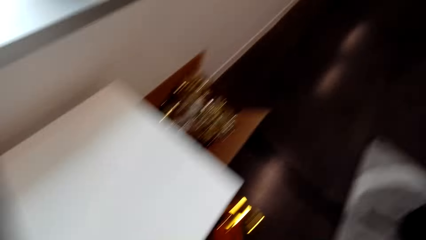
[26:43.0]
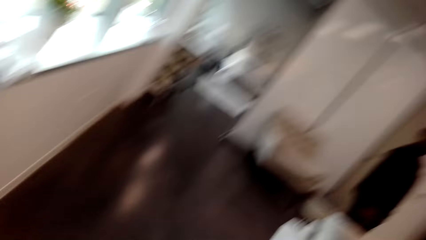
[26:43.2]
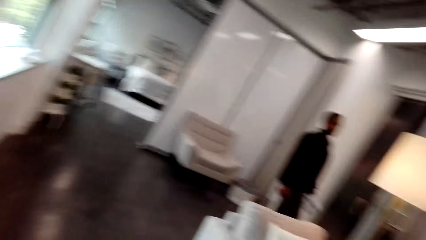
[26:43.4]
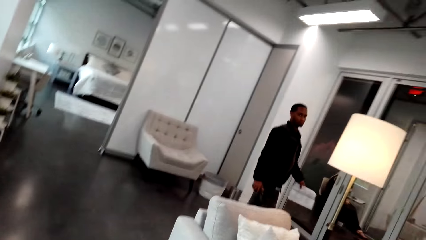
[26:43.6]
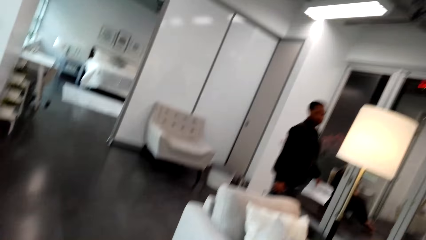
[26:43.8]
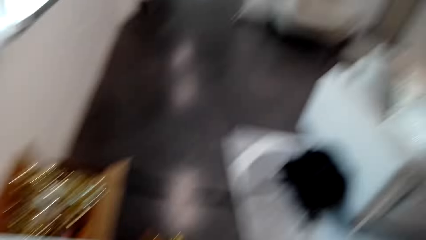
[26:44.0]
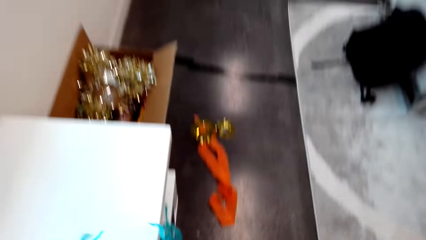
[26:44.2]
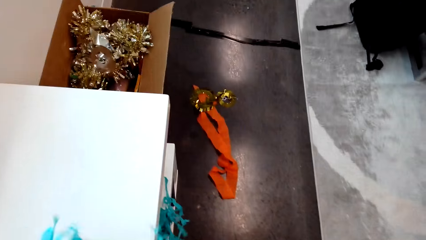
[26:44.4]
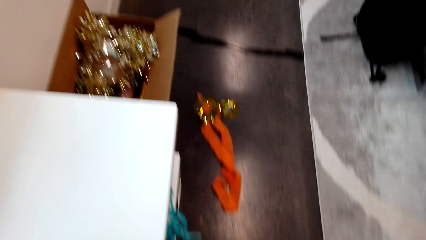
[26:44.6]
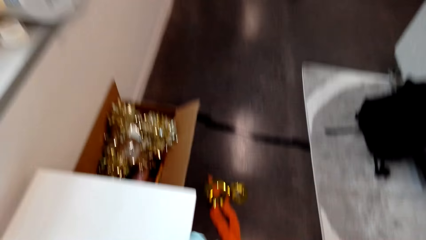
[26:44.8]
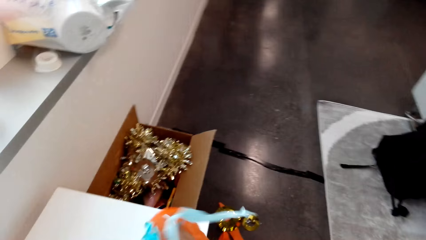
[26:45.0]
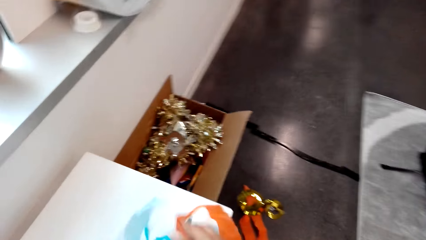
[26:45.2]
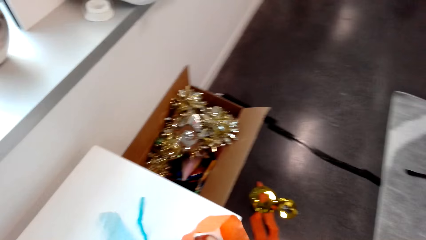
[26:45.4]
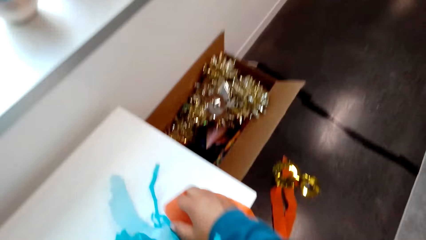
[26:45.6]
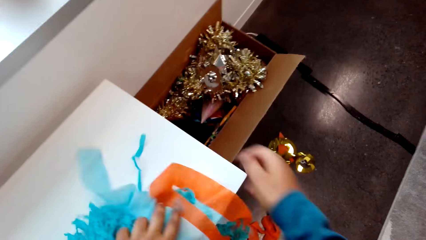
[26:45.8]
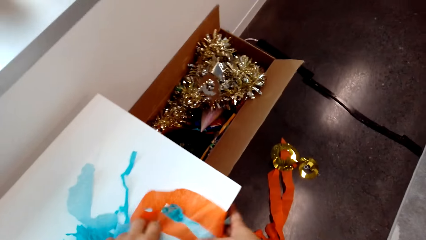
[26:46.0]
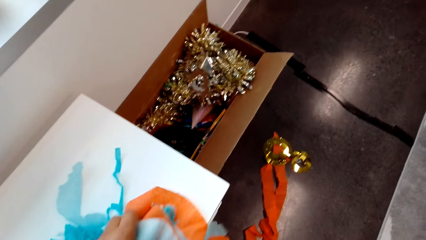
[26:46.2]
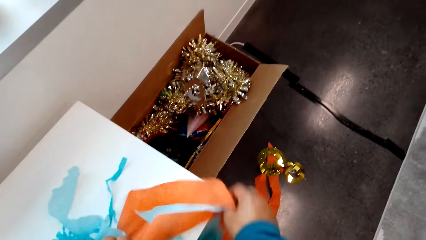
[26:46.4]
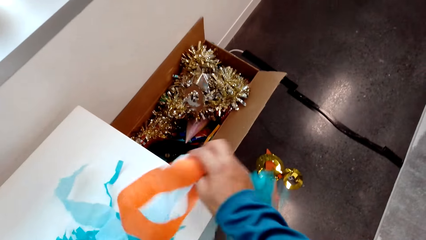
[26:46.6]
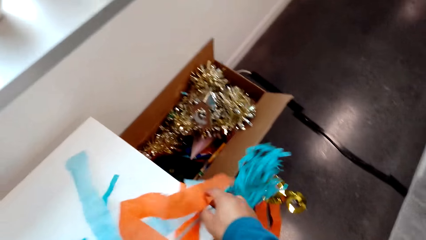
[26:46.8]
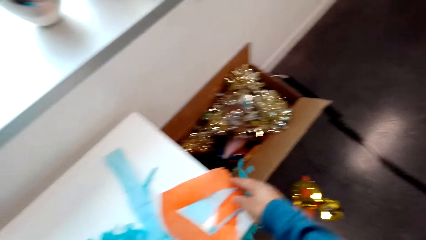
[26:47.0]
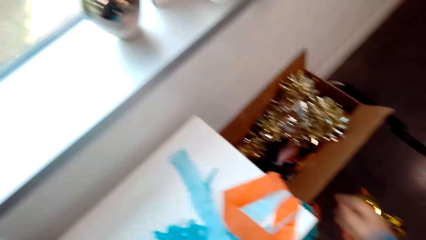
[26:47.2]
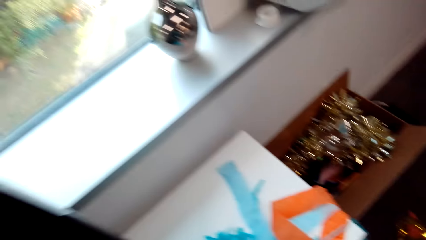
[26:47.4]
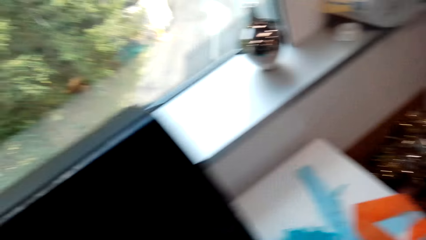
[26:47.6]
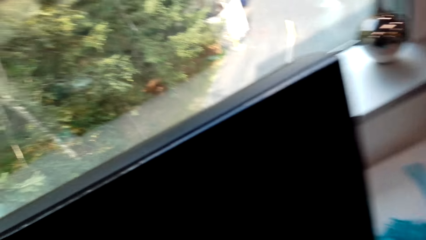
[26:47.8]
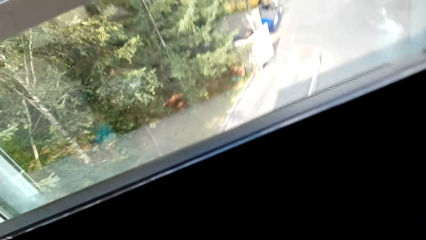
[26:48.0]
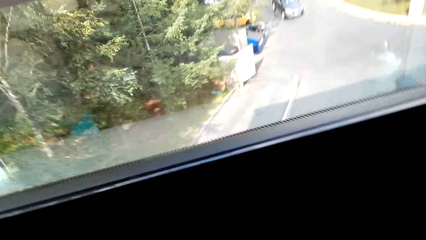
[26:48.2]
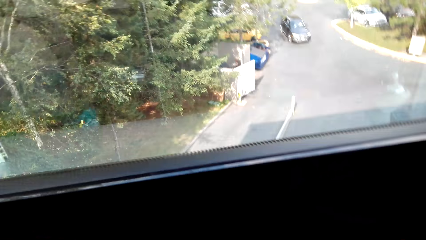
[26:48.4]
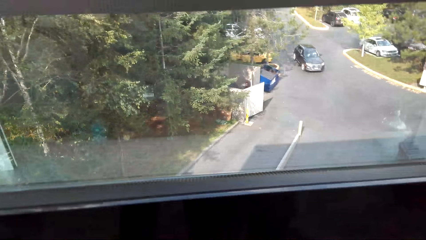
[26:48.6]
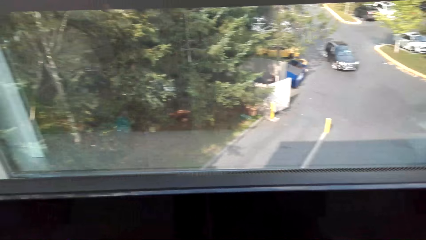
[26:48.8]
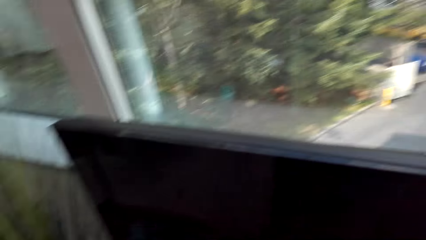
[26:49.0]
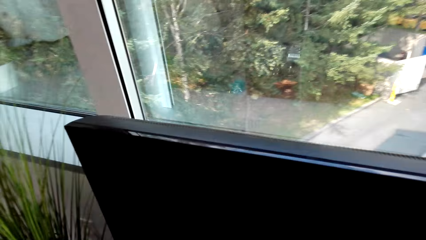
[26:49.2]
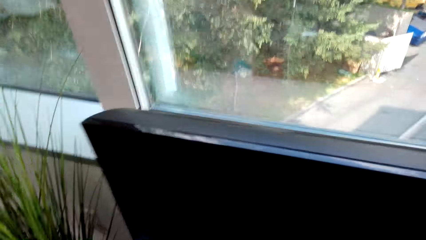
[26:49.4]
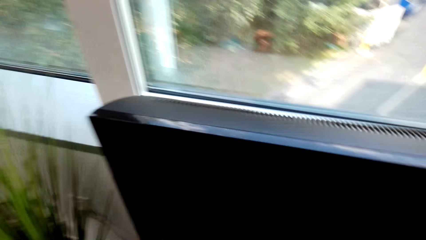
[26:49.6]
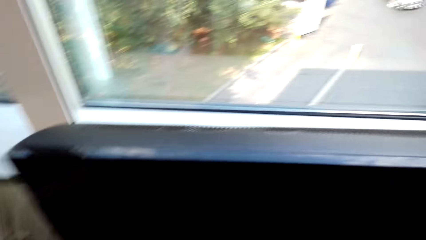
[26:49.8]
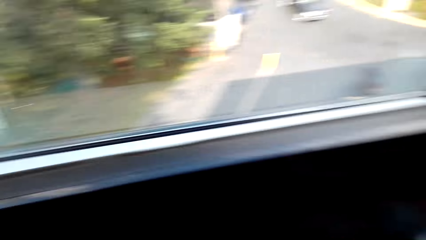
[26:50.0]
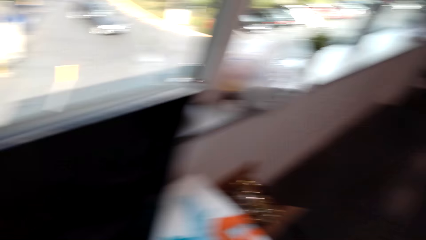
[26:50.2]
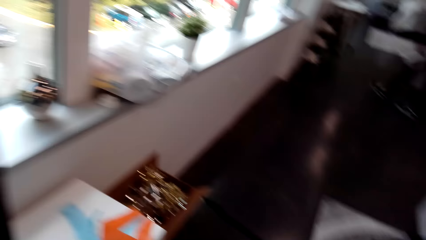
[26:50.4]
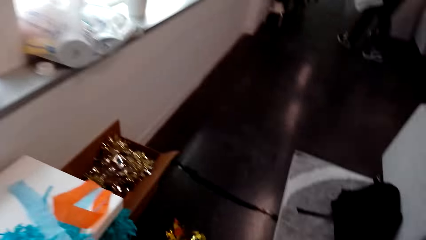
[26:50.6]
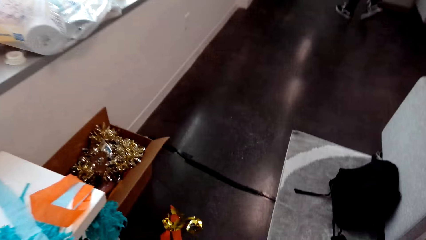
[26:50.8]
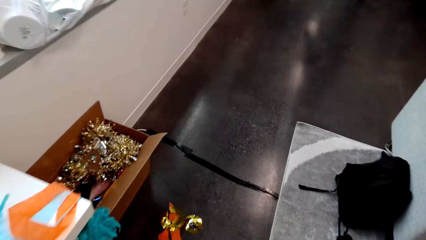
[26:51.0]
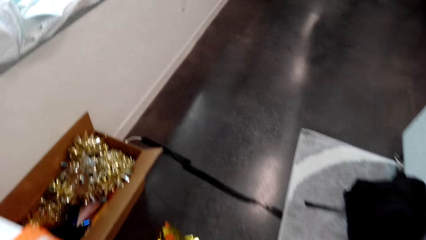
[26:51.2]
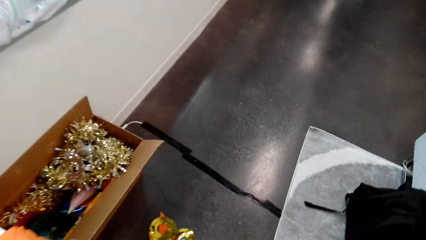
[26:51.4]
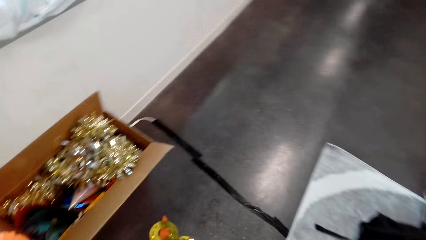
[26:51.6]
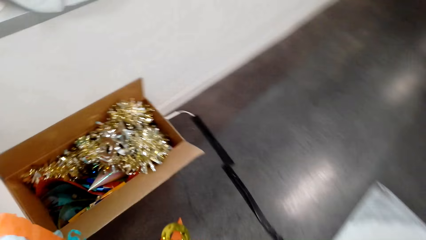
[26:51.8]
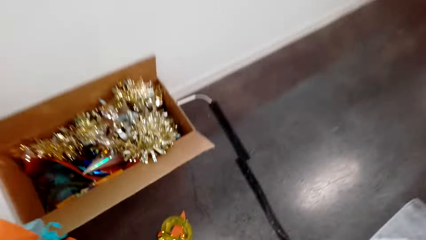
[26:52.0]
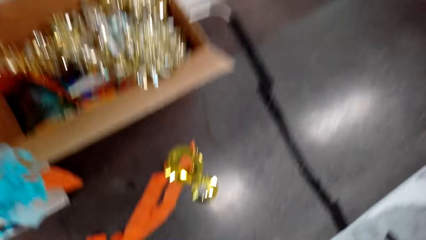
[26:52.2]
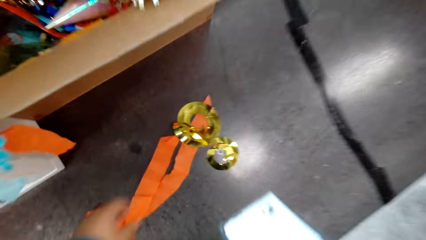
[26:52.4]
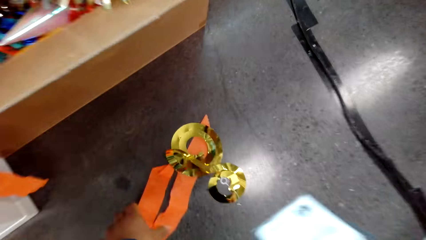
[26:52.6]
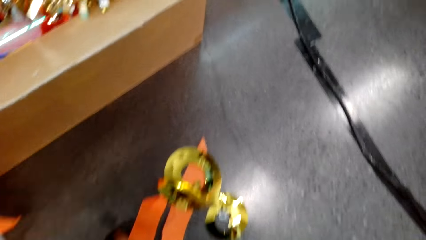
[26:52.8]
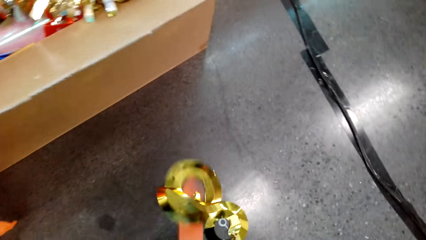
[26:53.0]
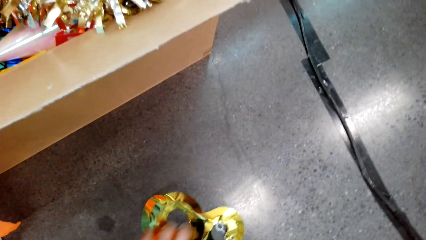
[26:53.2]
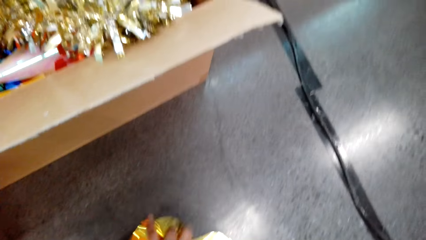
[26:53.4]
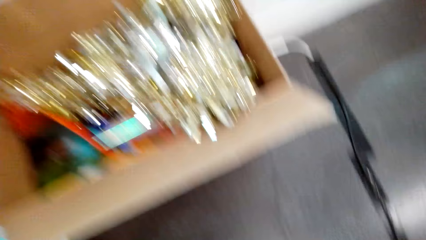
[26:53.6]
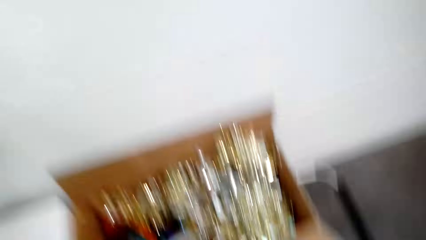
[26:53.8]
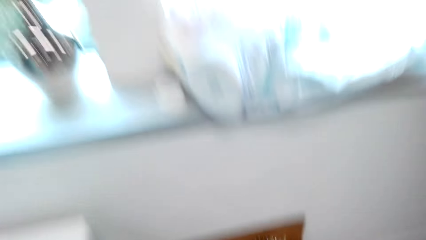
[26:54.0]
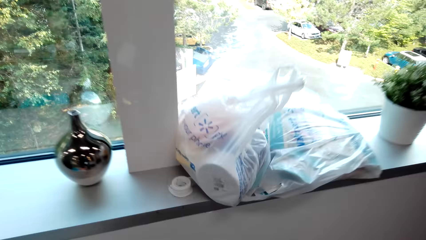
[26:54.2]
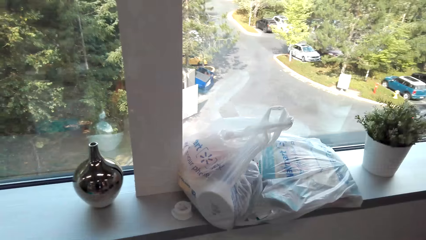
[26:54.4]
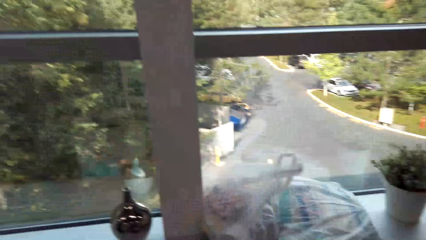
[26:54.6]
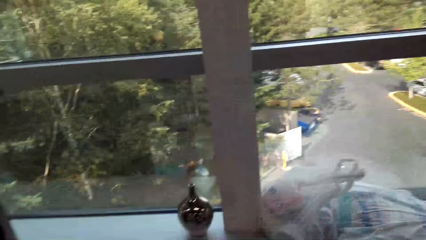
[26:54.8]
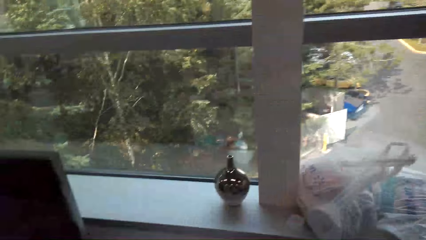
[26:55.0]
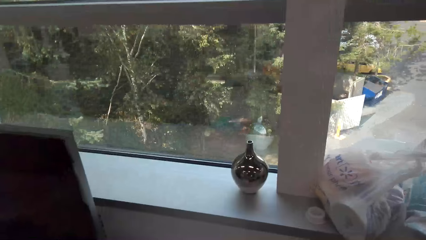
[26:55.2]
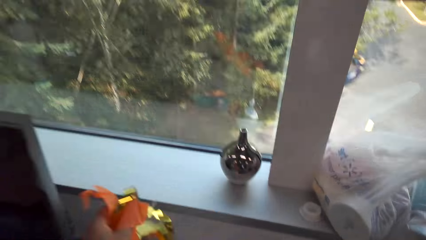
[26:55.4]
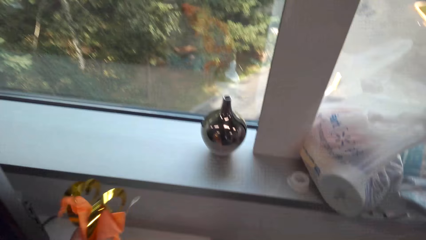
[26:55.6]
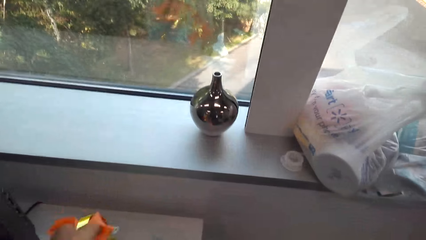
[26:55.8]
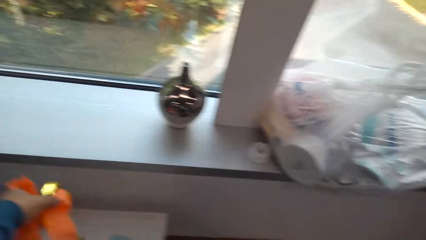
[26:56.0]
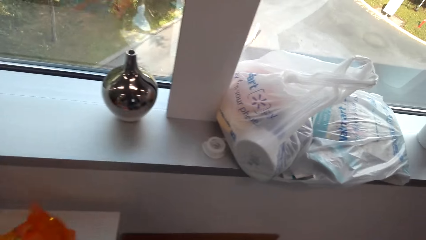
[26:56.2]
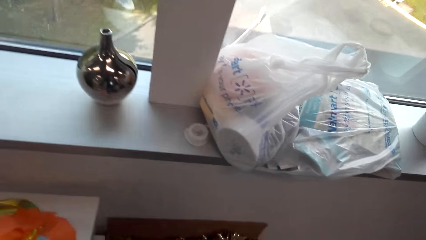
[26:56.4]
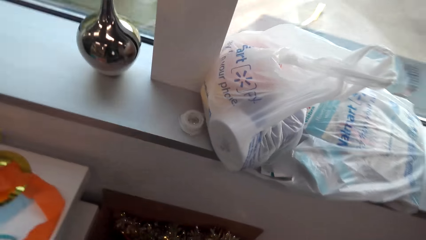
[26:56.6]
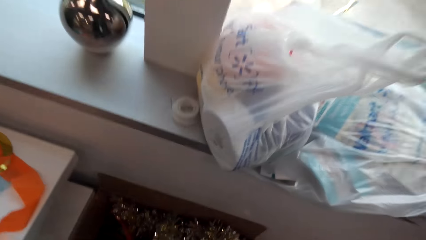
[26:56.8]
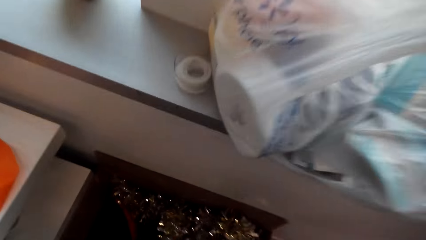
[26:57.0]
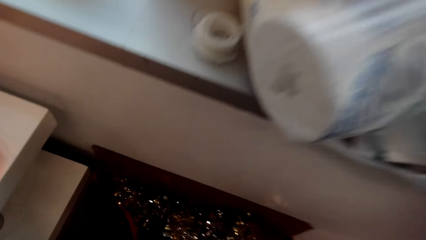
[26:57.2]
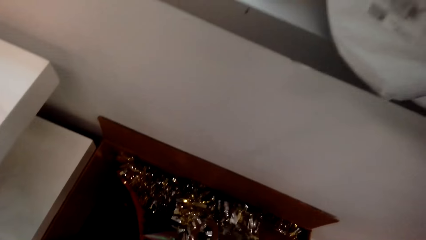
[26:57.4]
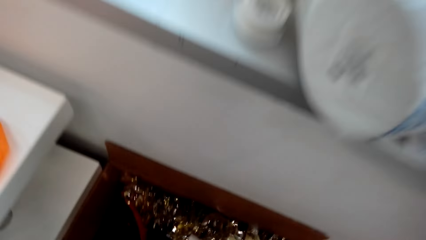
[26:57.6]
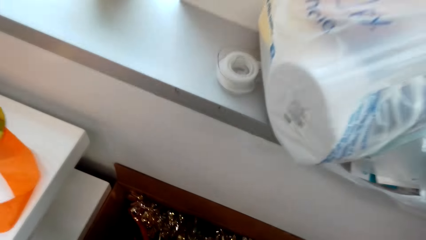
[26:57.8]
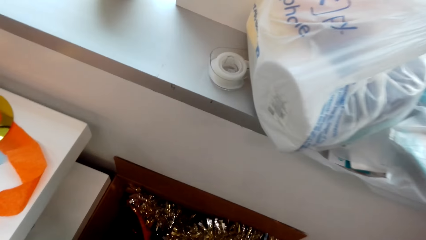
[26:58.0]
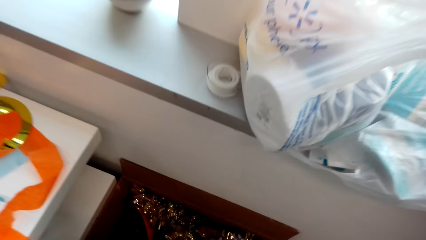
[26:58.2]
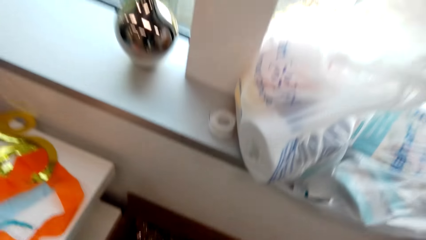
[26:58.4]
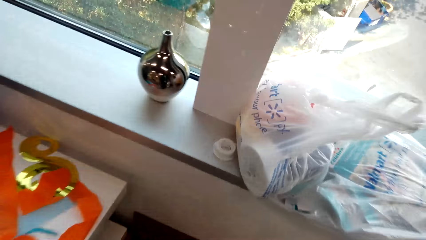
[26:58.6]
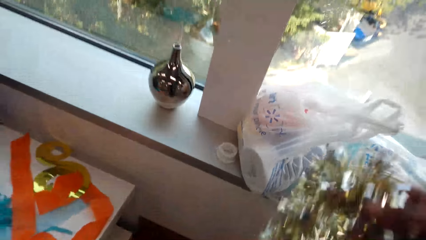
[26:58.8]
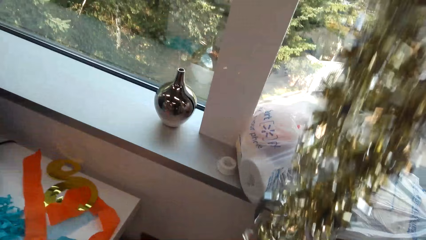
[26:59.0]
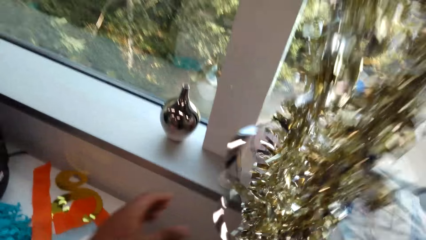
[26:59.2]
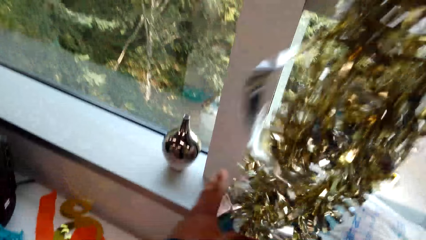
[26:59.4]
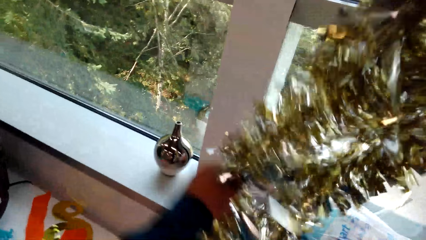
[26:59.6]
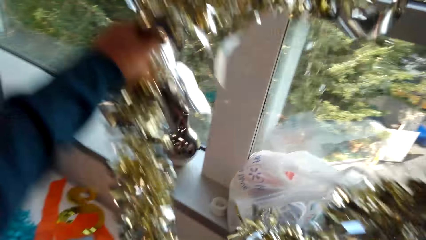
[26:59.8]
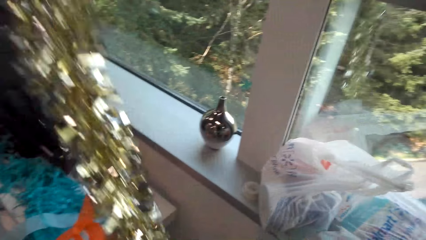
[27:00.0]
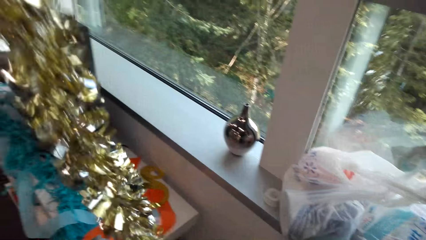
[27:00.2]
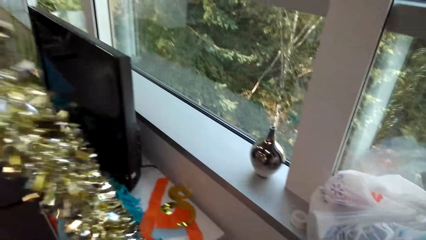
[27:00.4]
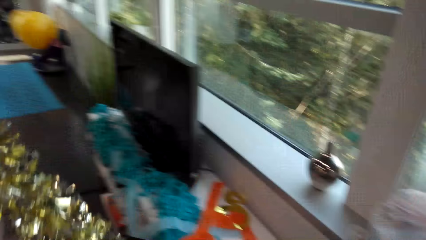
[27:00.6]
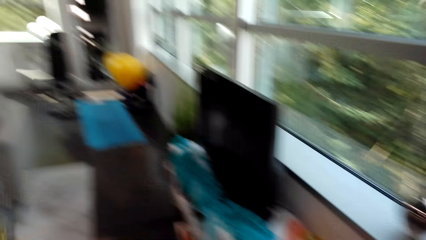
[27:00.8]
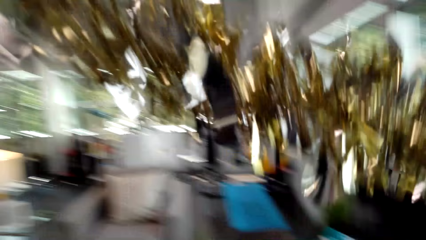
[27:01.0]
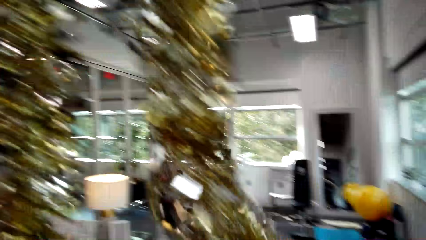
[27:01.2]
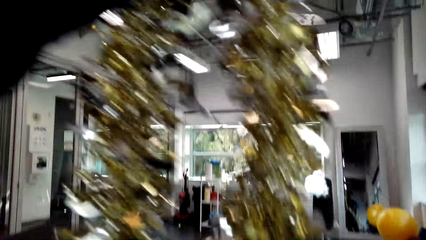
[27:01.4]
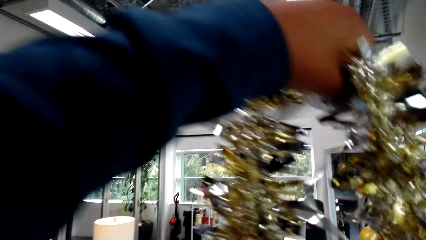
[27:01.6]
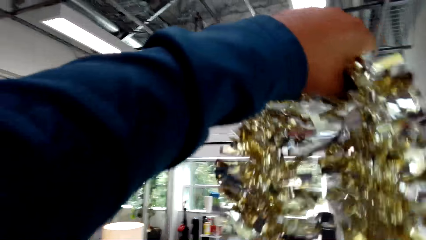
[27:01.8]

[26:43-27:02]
The camera wearer puts a decoration on the television stand. They collect the decoration from the floor. They put the decoration in the box. They place the decoration on the TV stand. They pick out a flower decoration from the box. They collect the decoration from the floor. They hang the flower decoration on the wall. They raise the decoration.
